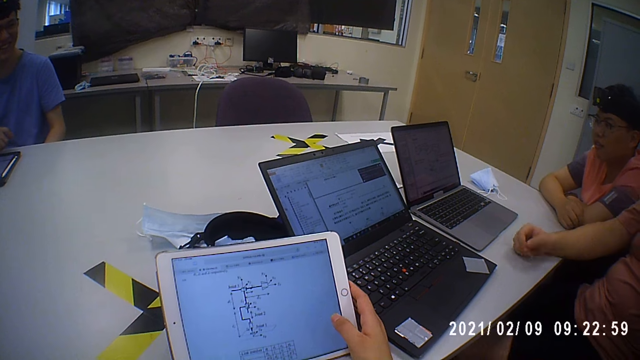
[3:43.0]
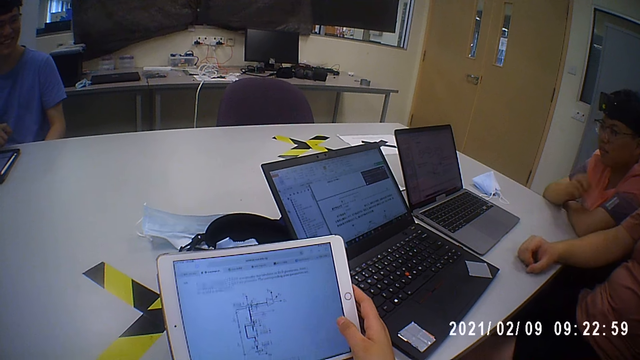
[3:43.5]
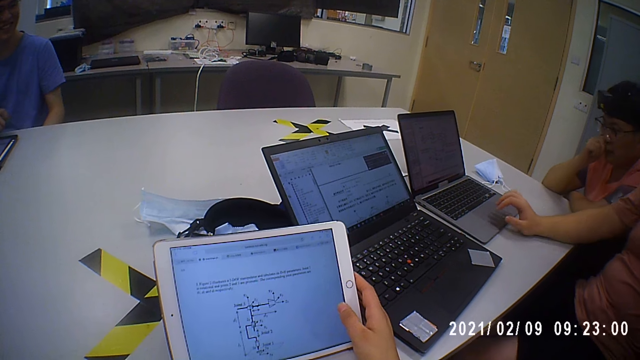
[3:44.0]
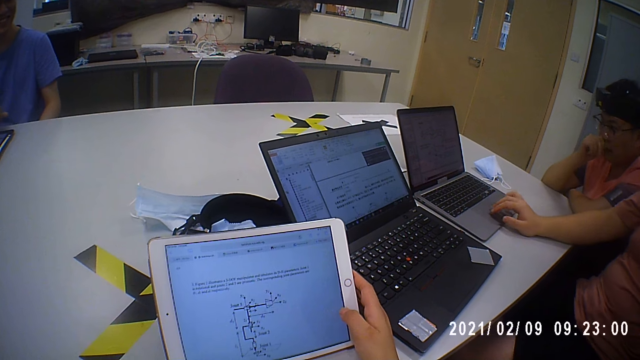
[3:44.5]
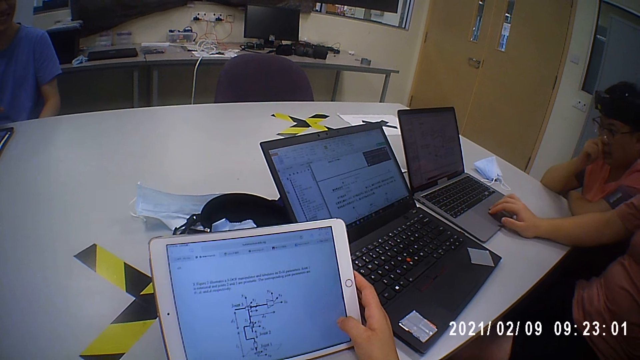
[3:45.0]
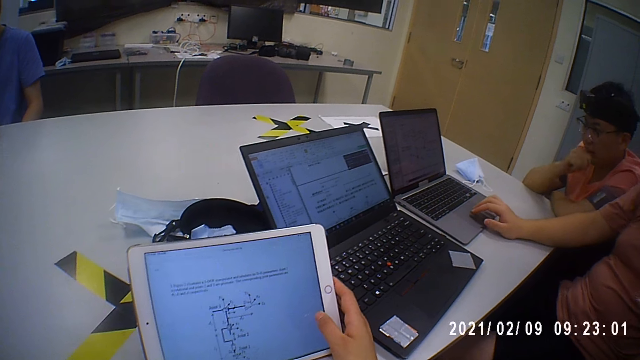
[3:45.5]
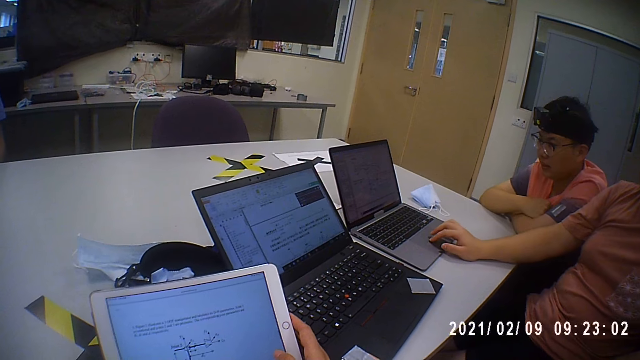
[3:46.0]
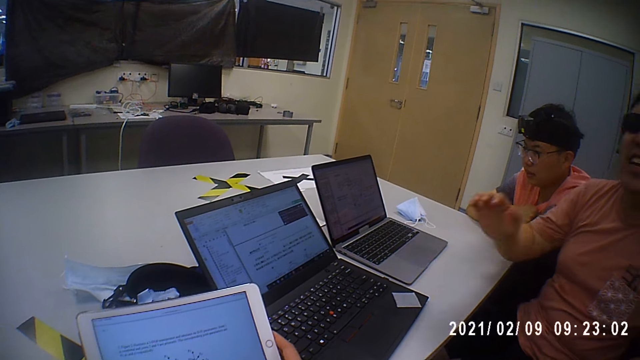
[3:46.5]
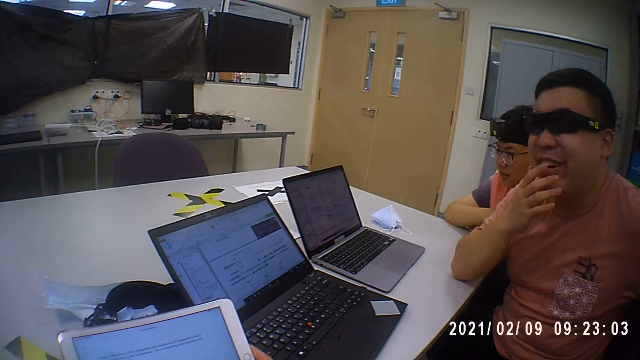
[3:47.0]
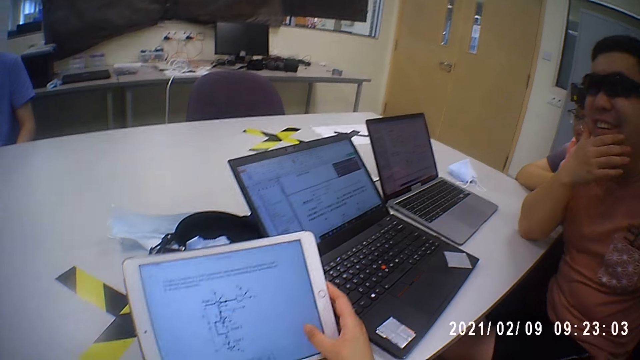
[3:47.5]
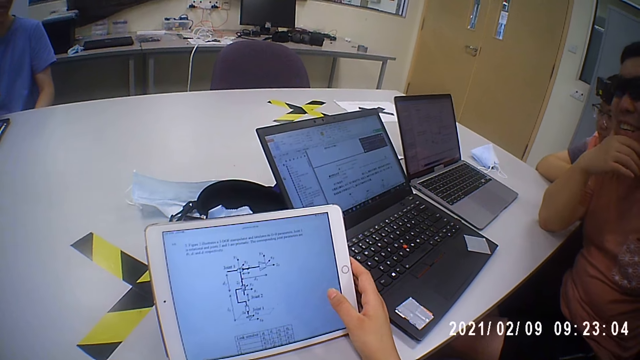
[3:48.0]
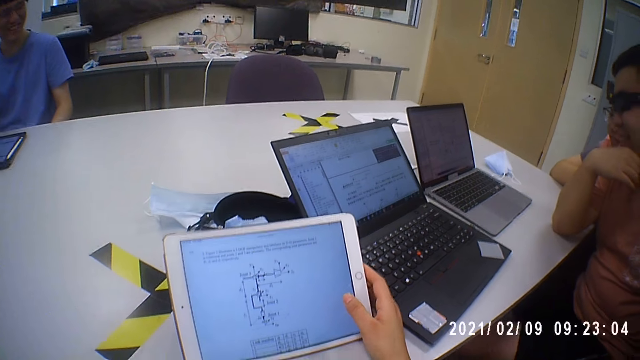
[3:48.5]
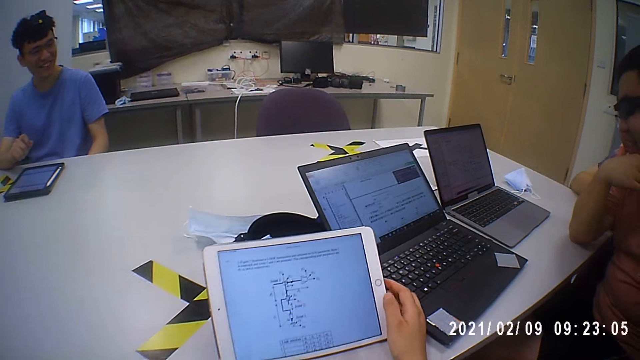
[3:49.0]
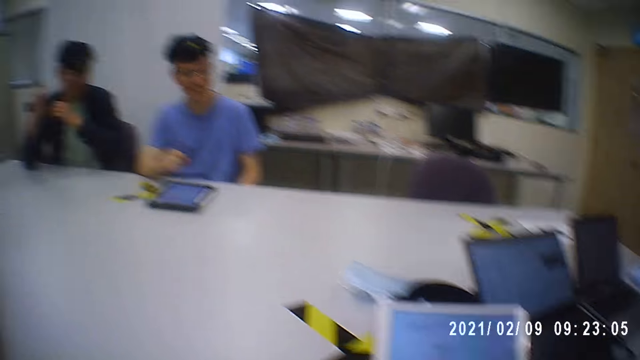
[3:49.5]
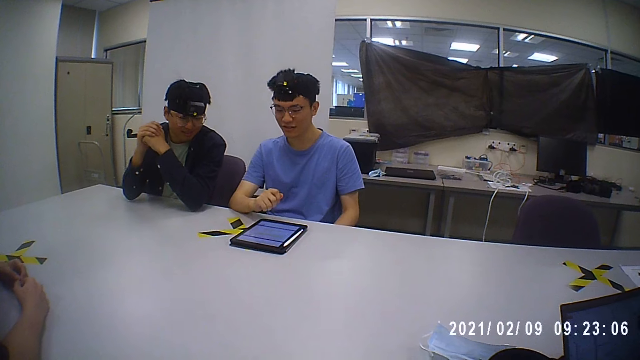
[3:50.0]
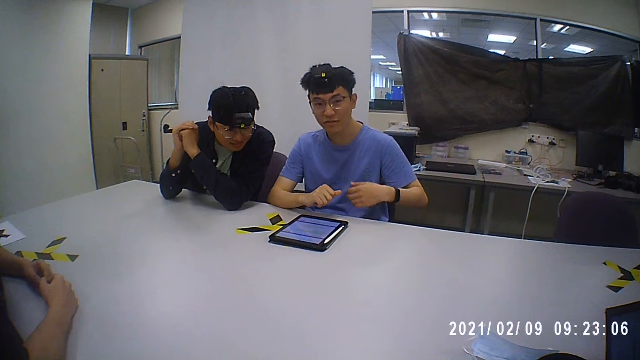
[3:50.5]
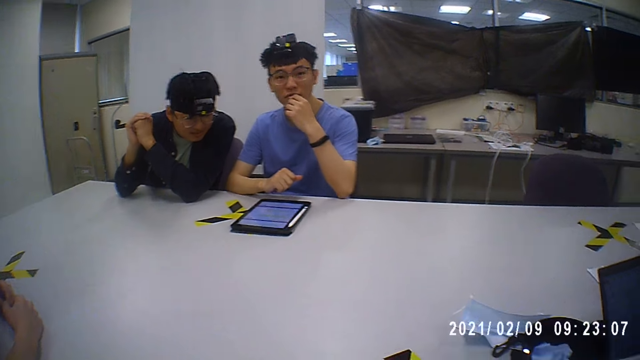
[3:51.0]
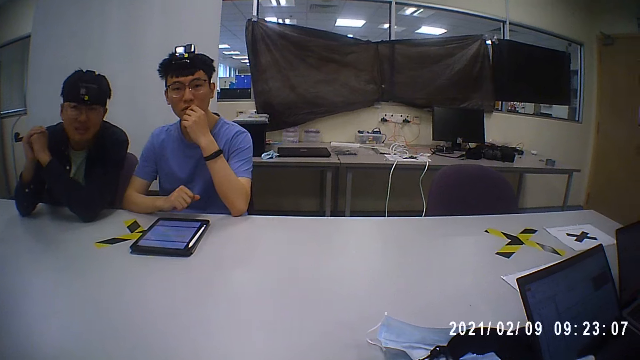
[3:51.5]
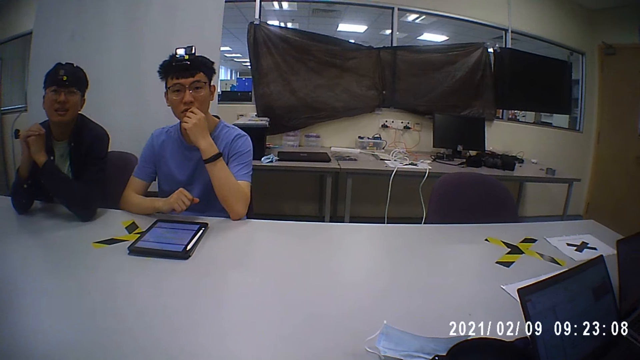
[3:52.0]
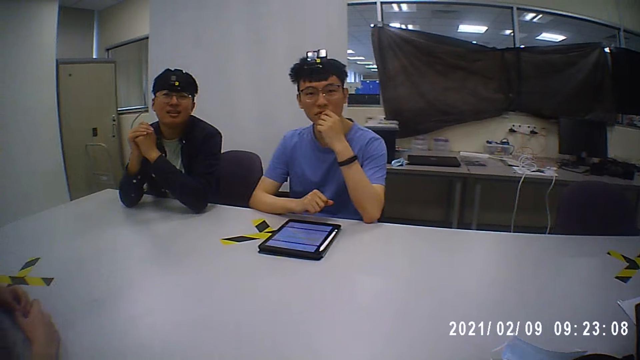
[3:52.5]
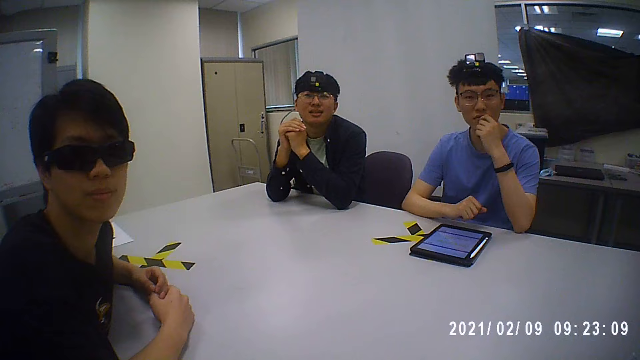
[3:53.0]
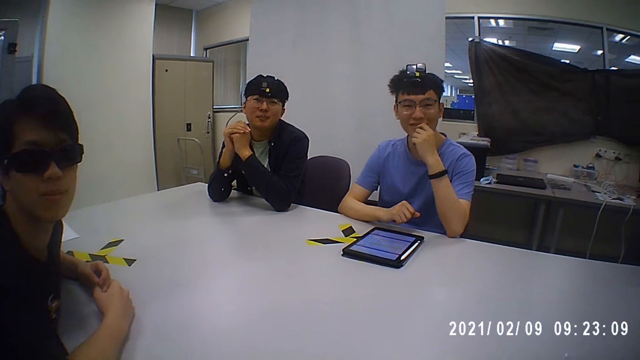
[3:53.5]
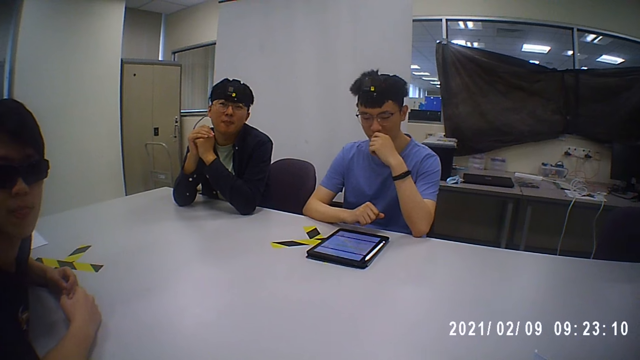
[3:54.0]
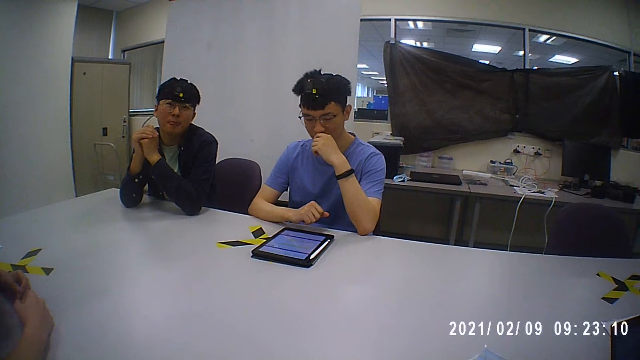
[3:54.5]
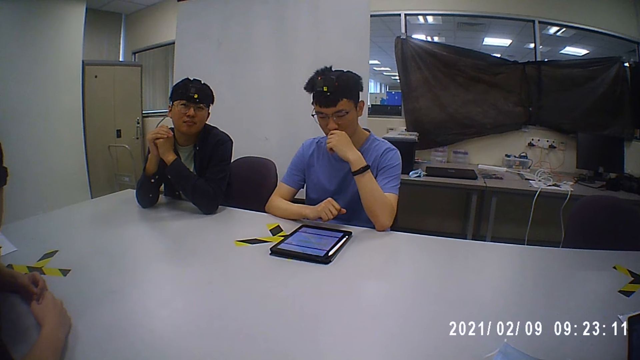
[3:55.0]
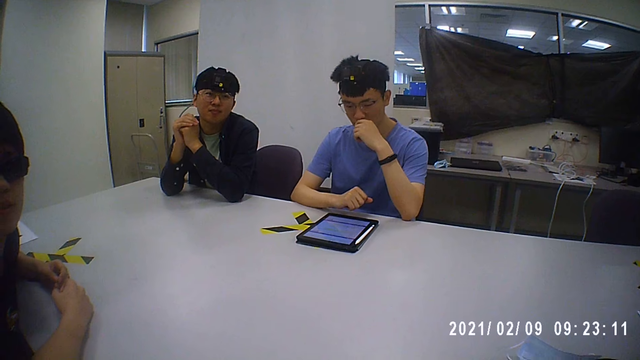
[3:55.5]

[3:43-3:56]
The camera wearer operates the tablet. A man operates the laptop and moves his hand. The camera wearer operates the tablet. Another man looks at the tablet and moves the hand. The camera wearer talks.

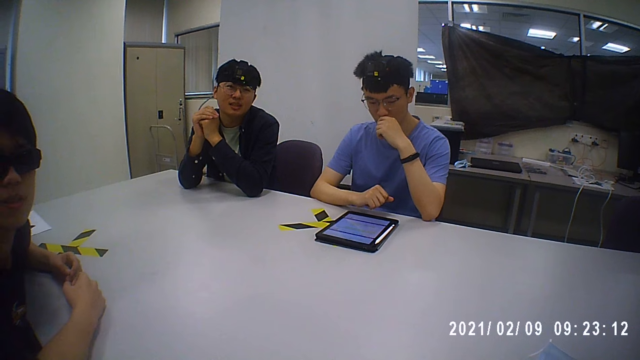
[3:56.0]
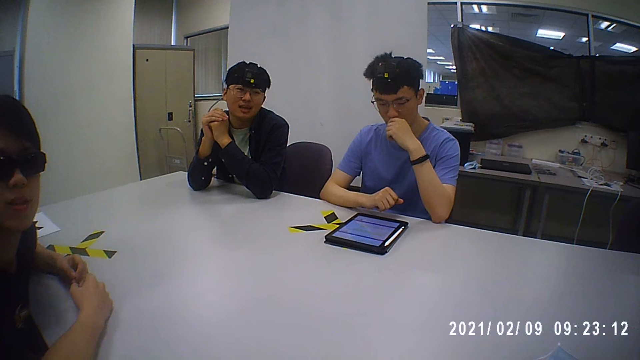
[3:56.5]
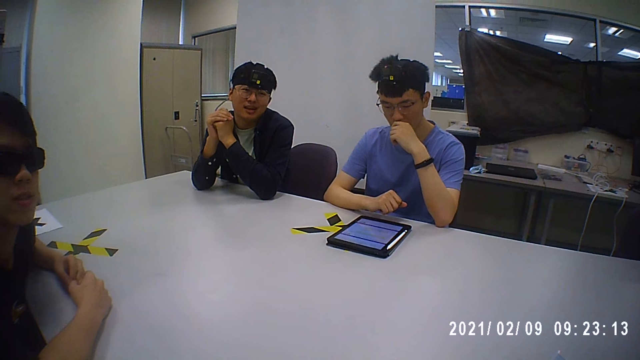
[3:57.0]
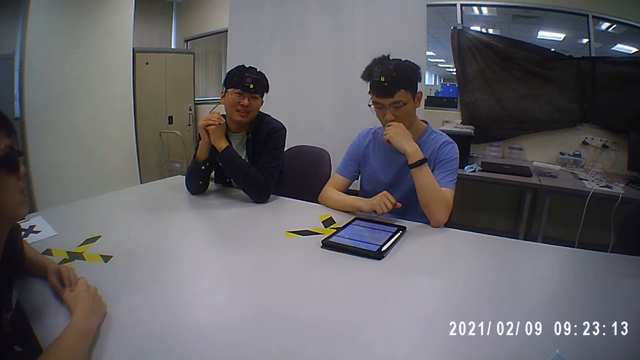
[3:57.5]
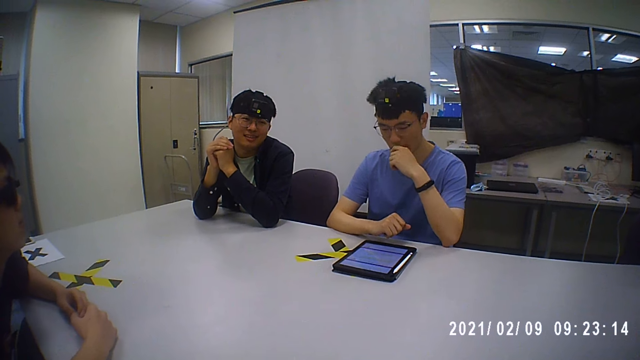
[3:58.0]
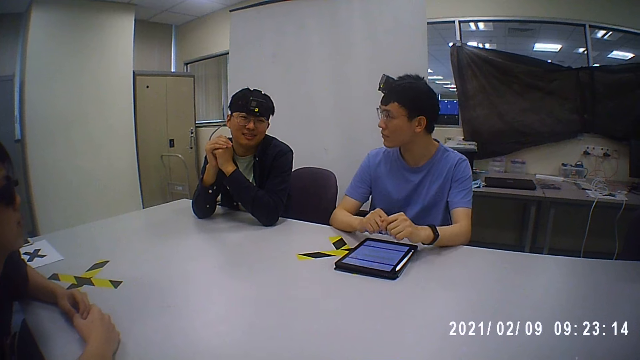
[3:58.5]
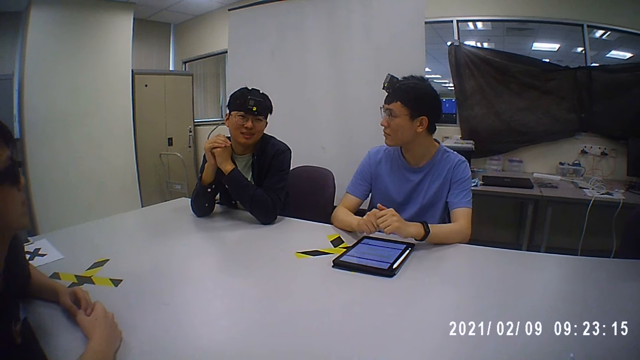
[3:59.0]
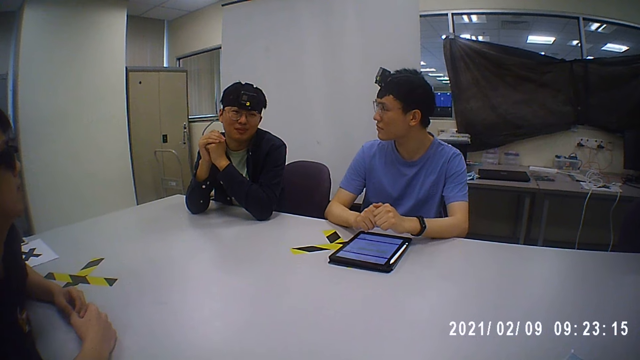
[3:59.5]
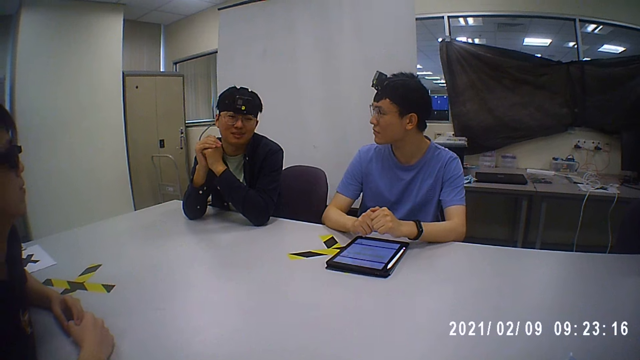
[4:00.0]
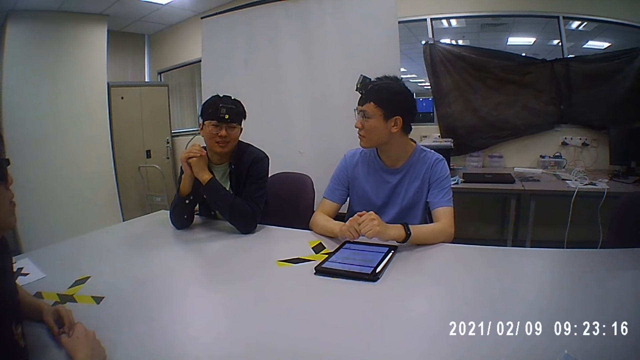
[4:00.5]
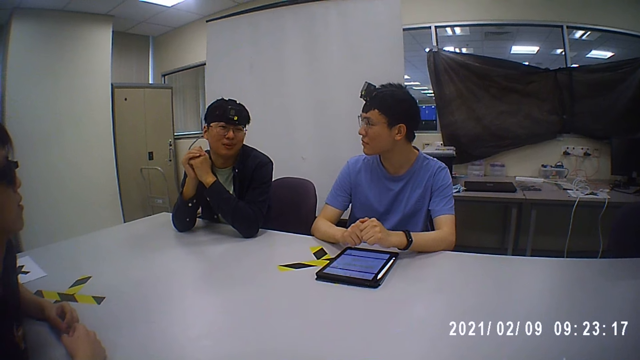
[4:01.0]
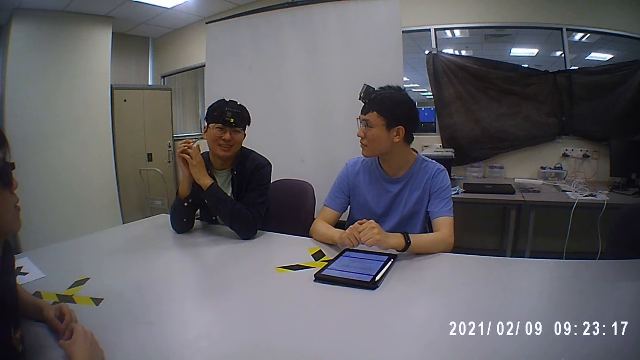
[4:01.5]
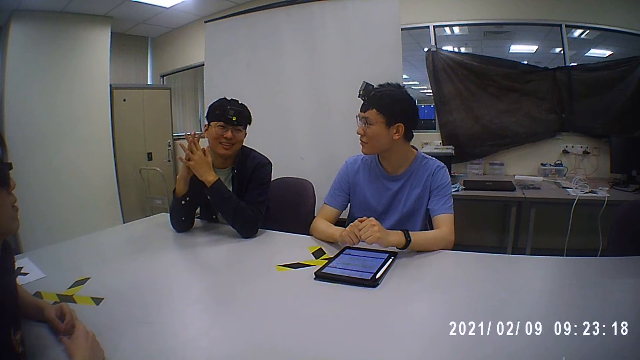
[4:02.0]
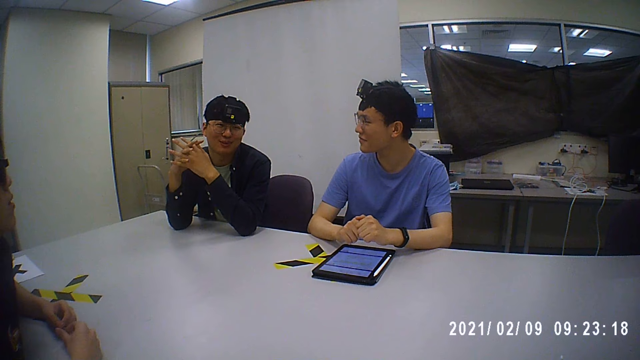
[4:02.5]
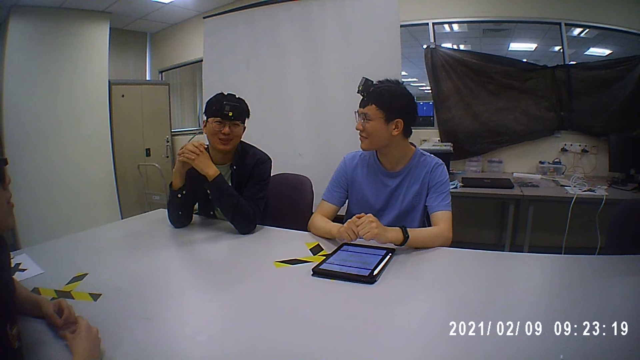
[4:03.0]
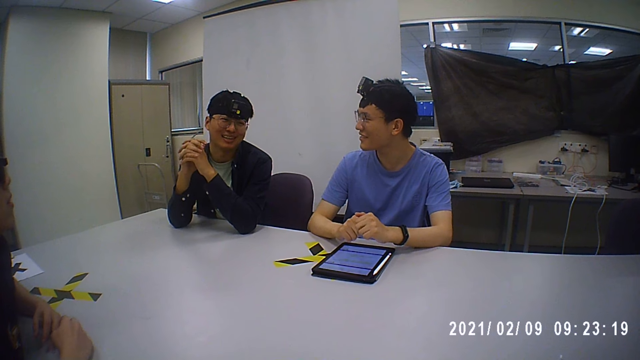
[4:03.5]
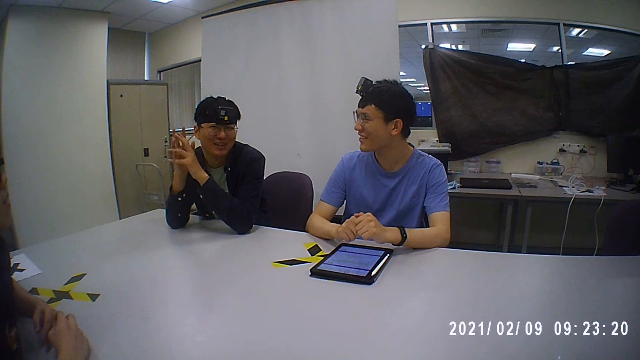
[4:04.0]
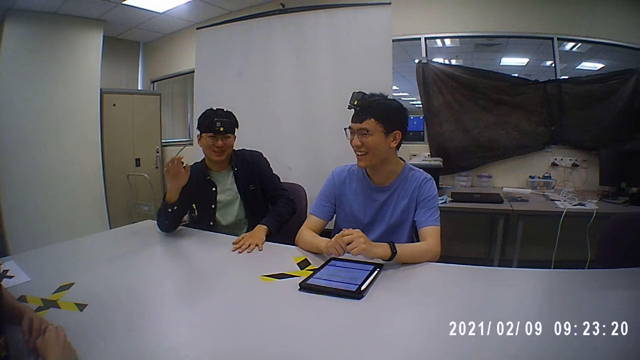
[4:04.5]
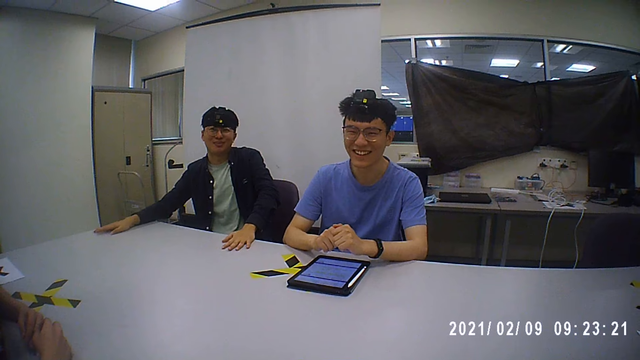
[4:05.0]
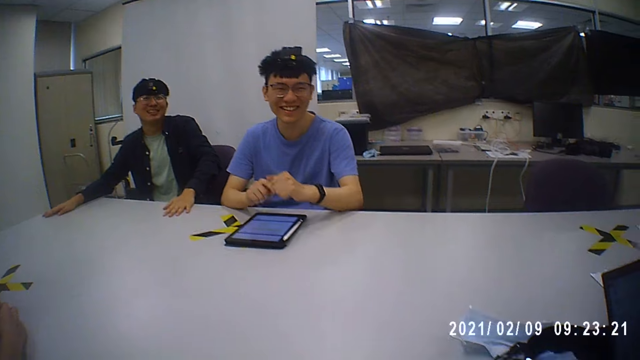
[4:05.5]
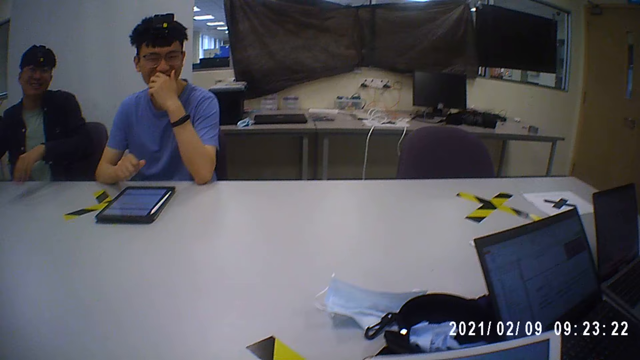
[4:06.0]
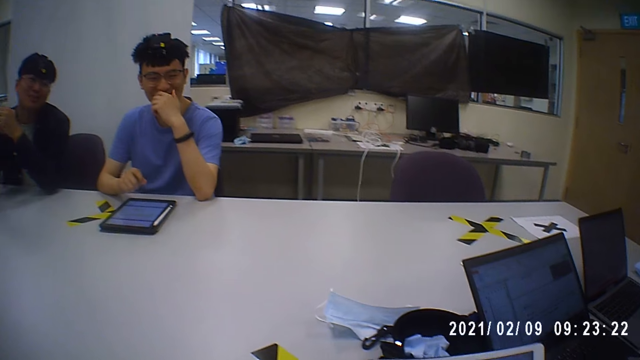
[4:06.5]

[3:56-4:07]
A man talks to the camera wearer. Another man fidgets. The first man moves the hands and places hands on the table. The other man places a hand on the mouth.
